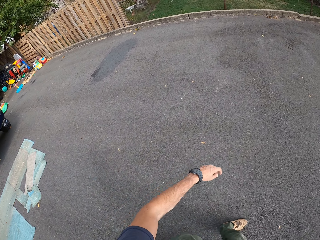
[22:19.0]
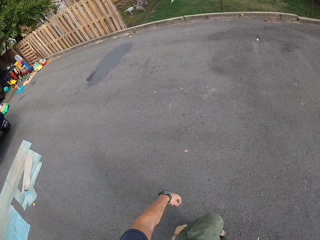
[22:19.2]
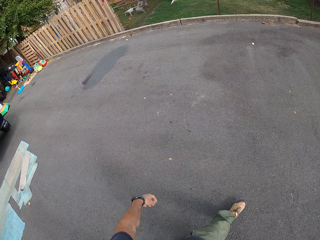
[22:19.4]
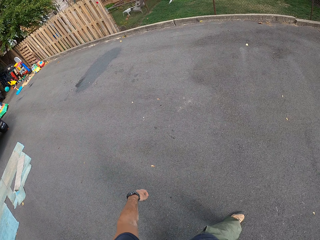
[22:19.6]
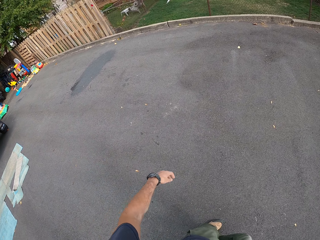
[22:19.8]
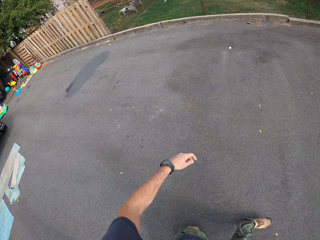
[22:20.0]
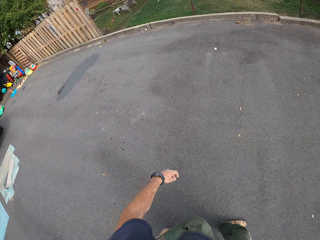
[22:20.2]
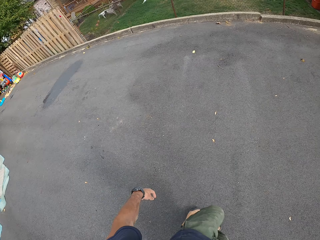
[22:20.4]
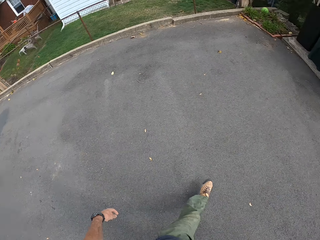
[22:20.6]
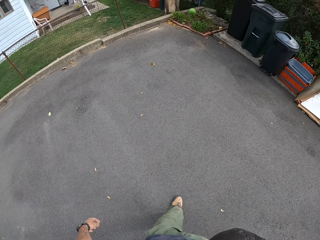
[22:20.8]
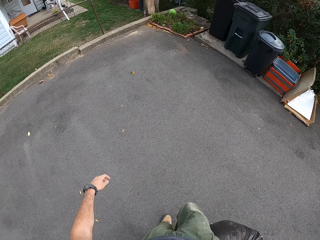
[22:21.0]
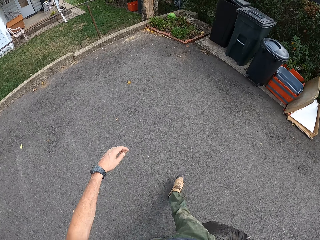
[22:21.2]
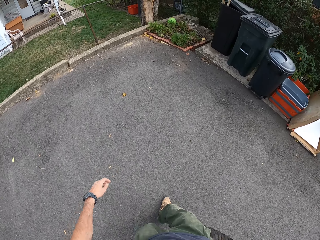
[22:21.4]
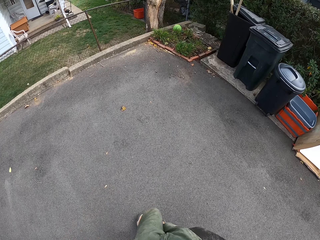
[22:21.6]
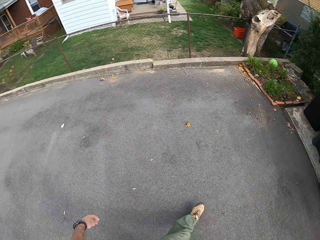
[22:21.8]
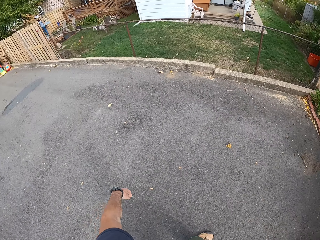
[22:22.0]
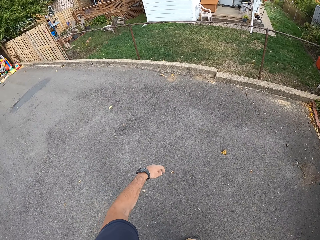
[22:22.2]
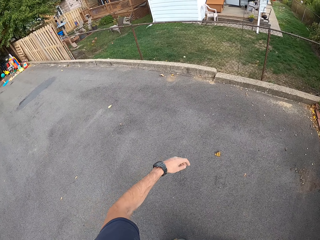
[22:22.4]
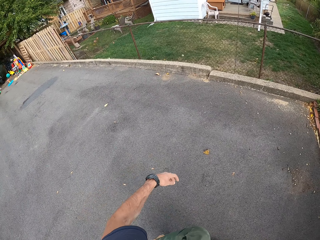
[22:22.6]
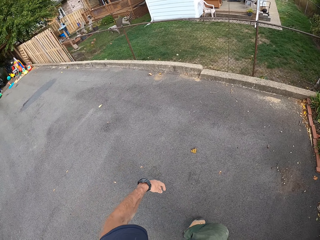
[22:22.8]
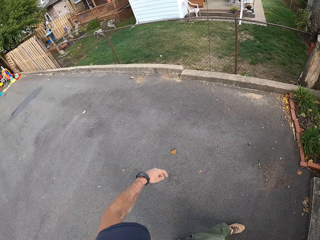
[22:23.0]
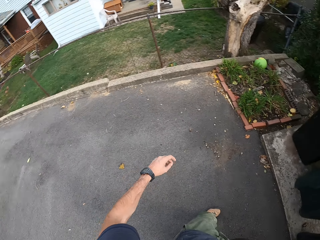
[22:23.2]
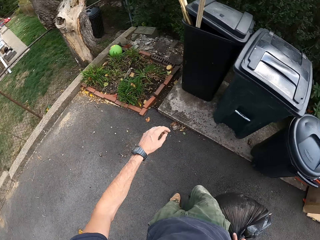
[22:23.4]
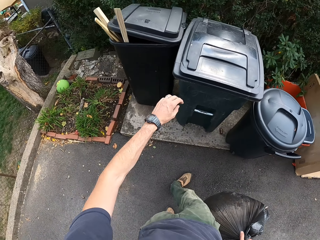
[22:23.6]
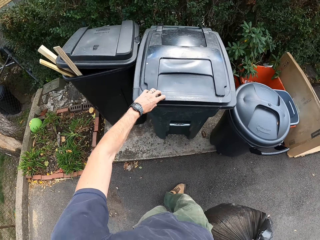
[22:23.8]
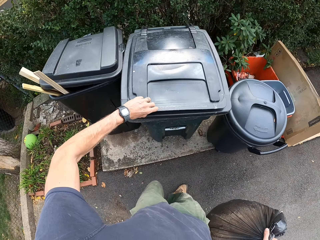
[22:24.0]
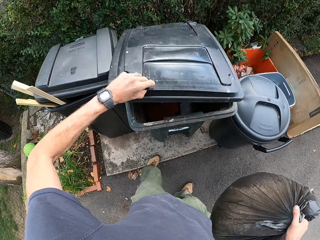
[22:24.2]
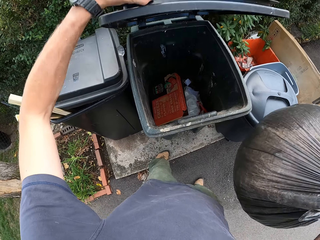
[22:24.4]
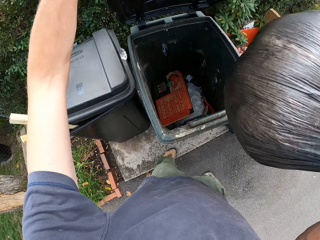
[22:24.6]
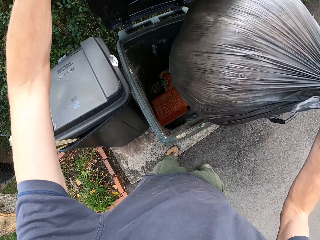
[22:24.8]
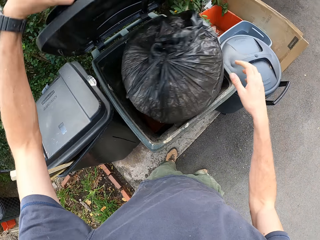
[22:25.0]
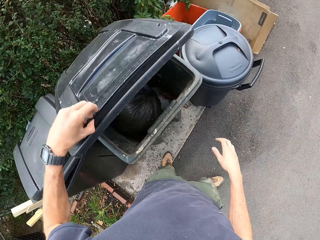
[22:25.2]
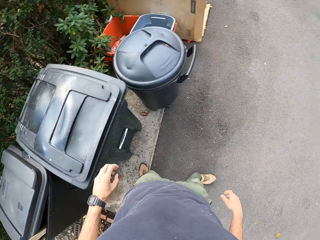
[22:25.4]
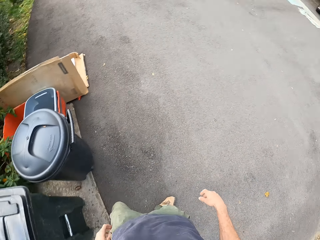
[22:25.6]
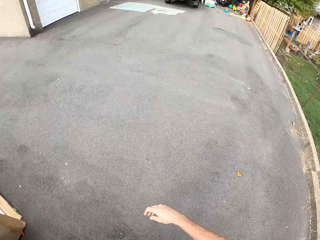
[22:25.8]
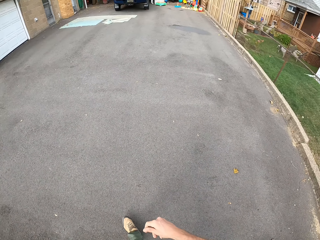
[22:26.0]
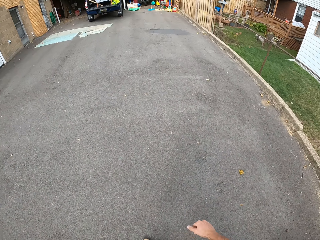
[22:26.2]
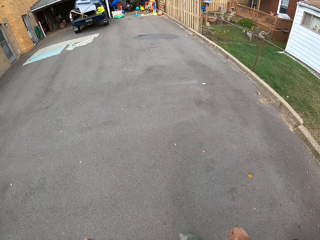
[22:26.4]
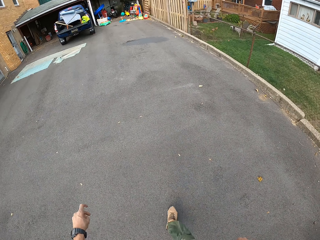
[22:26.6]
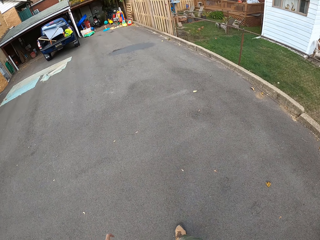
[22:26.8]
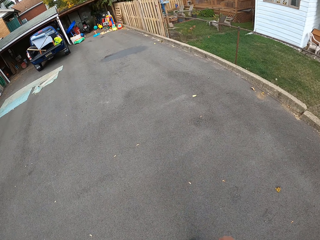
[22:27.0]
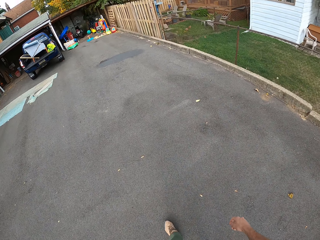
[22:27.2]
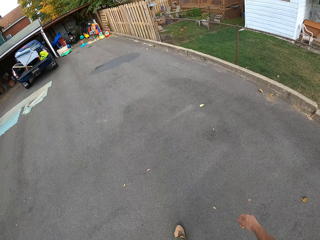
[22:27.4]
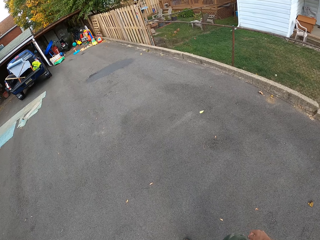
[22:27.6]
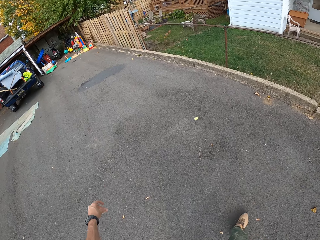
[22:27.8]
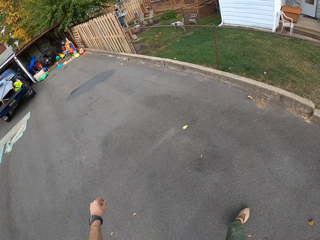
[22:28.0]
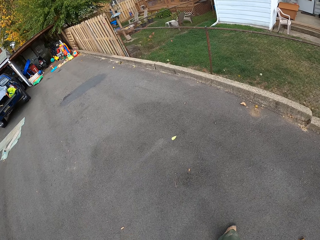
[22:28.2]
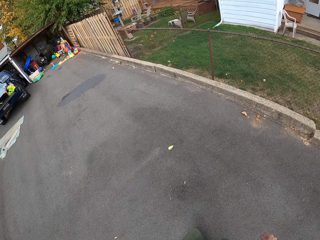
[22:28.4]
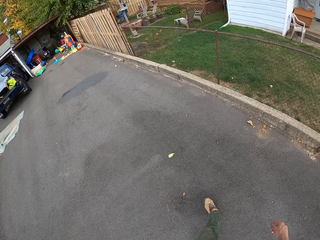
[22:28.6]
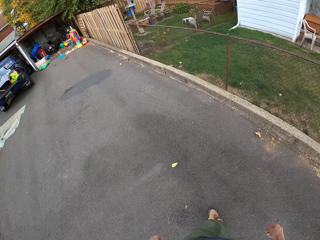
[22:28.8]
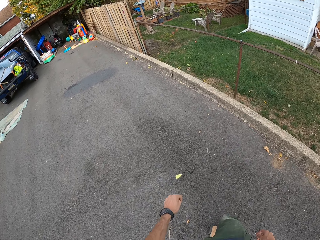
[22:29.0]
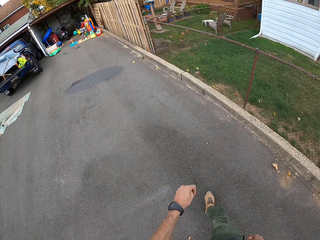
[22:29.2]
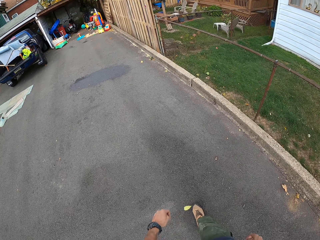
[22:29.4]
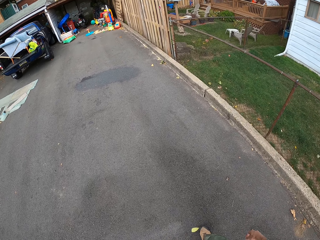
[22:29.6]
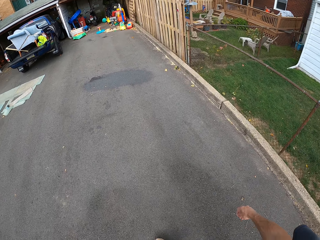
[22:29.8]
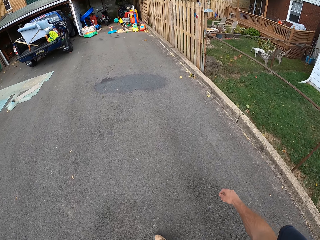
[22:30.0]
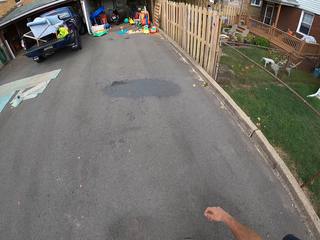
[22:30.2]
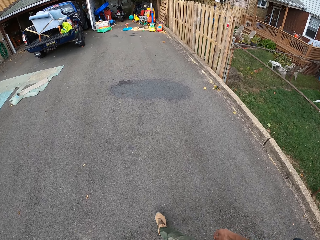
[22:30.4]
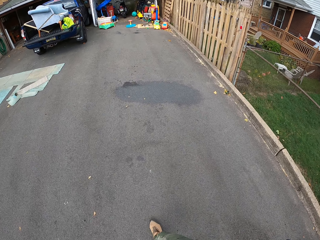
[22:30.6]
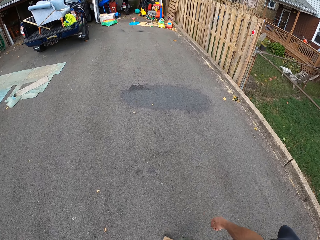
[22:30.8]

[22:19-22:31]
The camera wearer opens a dust bin with his left hand. He dumps the refuse bag into the dust bin. He closes the dust bin with his left hand. He walks into the workshop.

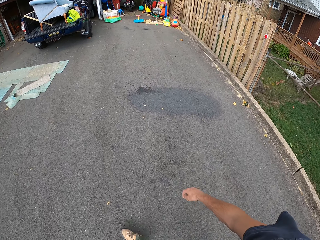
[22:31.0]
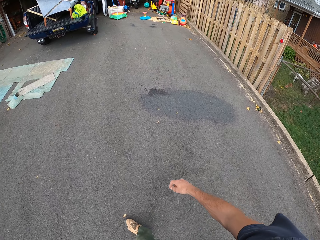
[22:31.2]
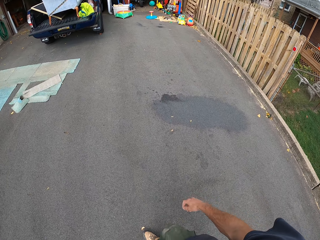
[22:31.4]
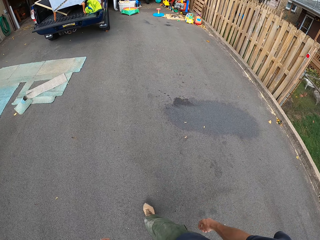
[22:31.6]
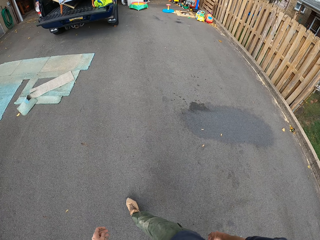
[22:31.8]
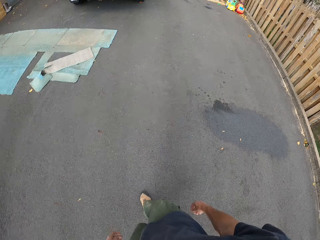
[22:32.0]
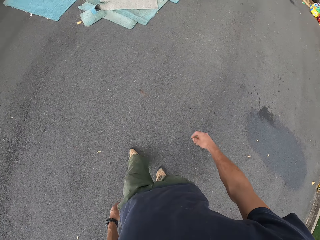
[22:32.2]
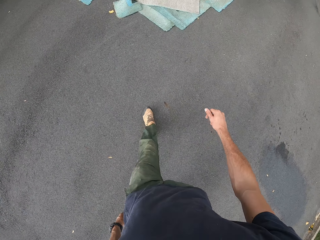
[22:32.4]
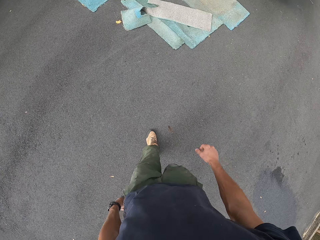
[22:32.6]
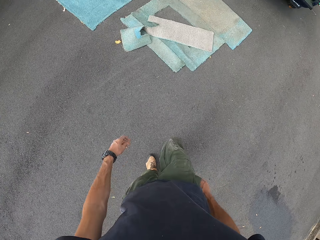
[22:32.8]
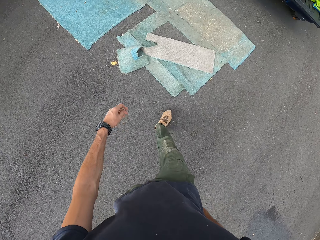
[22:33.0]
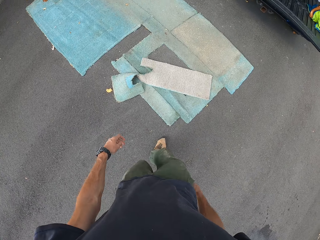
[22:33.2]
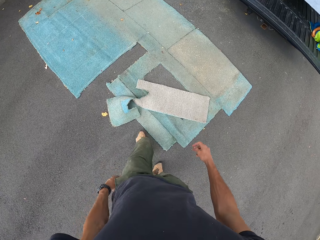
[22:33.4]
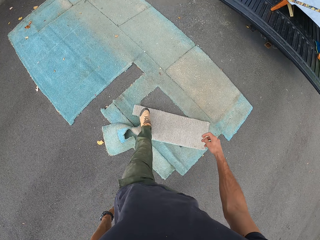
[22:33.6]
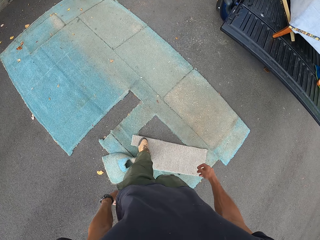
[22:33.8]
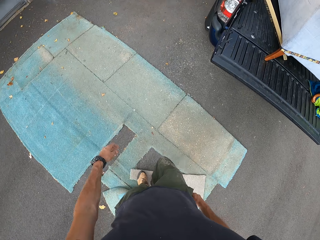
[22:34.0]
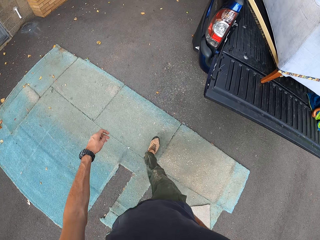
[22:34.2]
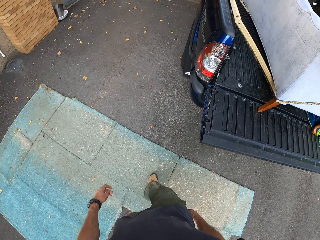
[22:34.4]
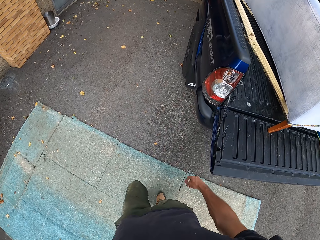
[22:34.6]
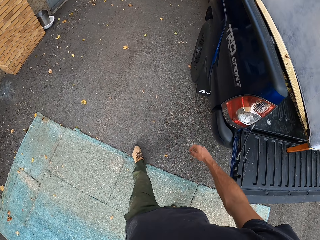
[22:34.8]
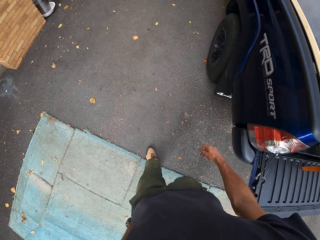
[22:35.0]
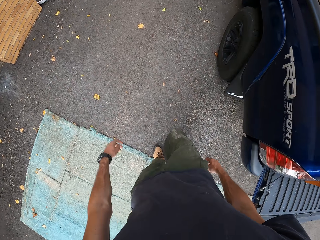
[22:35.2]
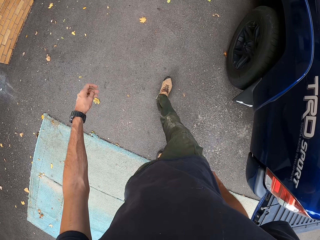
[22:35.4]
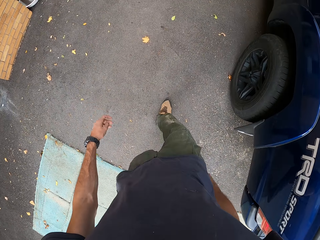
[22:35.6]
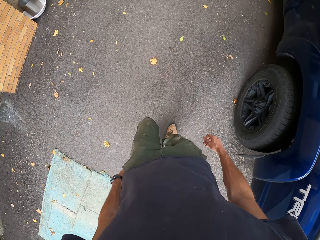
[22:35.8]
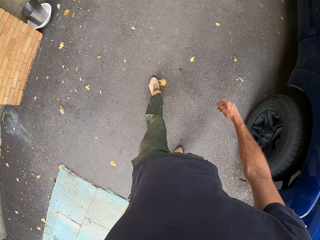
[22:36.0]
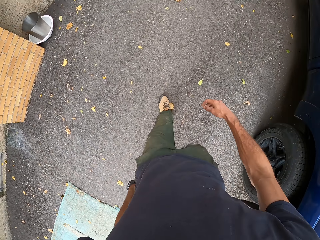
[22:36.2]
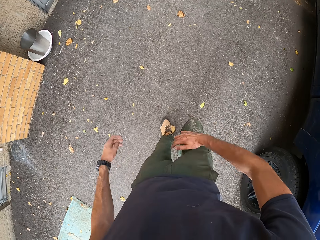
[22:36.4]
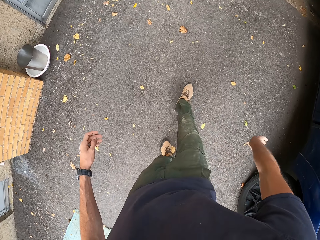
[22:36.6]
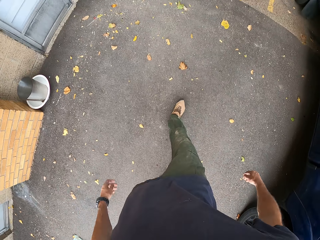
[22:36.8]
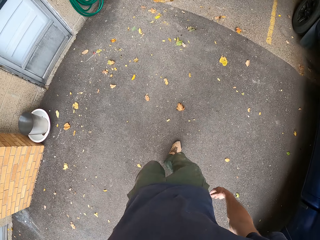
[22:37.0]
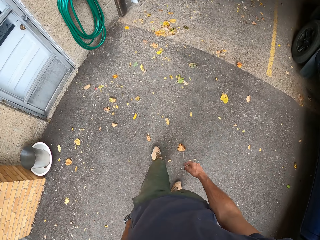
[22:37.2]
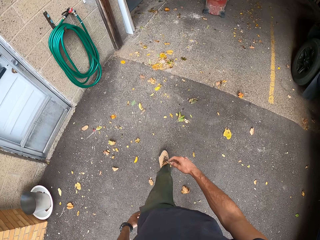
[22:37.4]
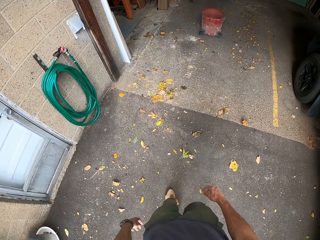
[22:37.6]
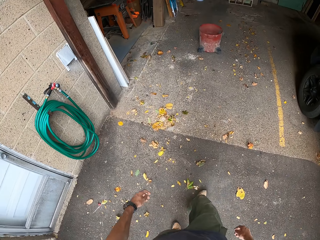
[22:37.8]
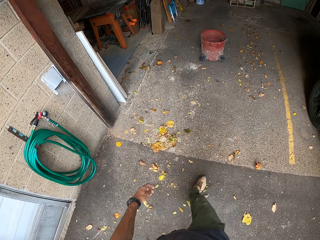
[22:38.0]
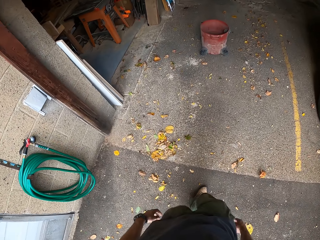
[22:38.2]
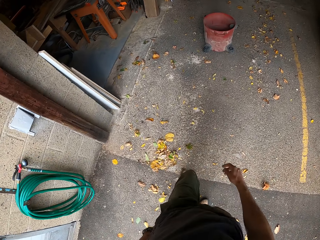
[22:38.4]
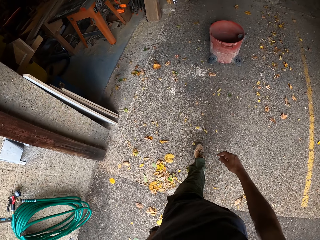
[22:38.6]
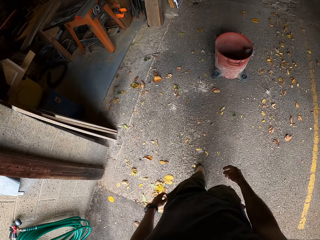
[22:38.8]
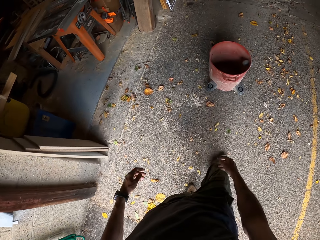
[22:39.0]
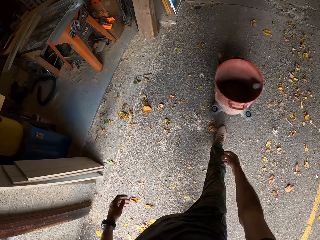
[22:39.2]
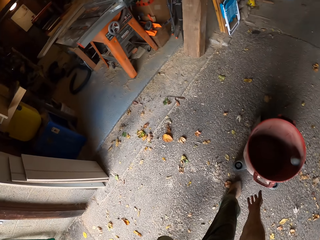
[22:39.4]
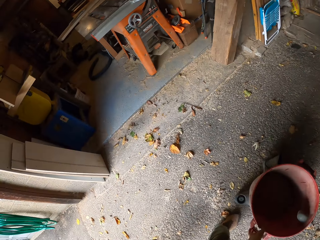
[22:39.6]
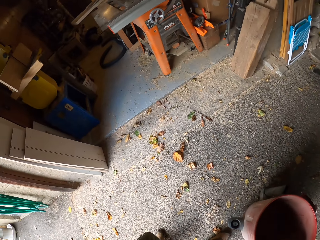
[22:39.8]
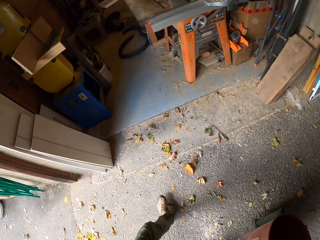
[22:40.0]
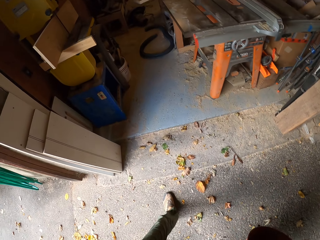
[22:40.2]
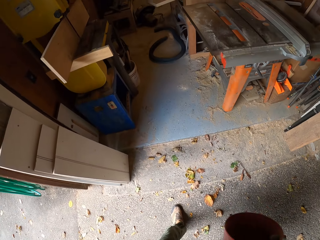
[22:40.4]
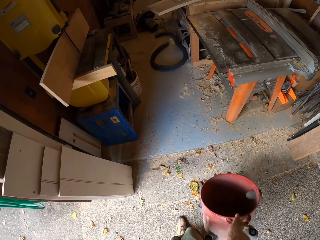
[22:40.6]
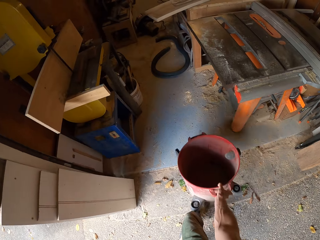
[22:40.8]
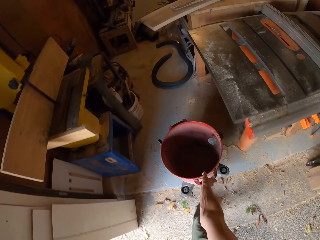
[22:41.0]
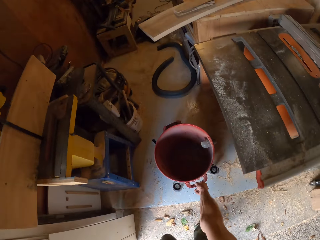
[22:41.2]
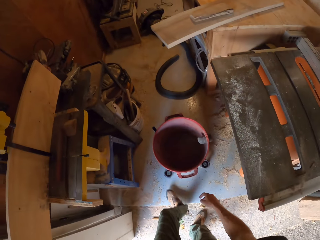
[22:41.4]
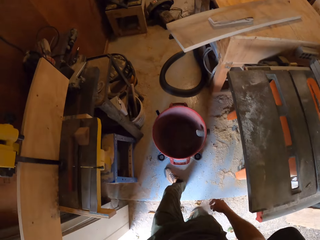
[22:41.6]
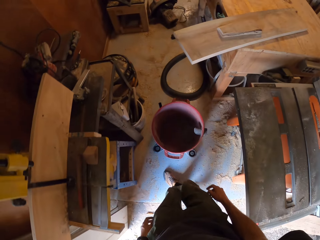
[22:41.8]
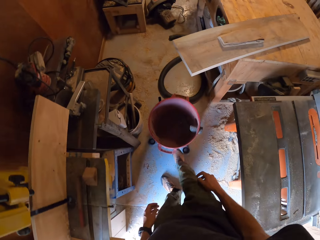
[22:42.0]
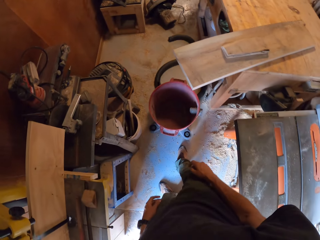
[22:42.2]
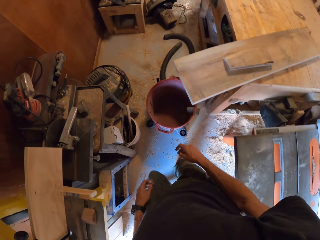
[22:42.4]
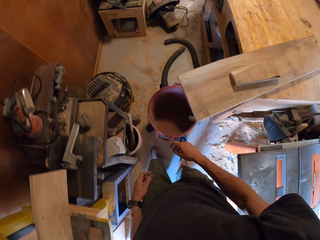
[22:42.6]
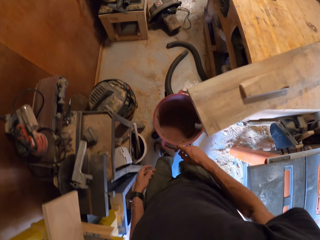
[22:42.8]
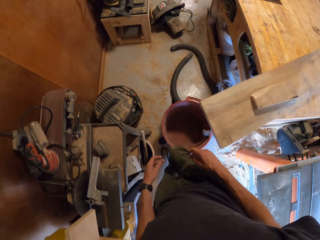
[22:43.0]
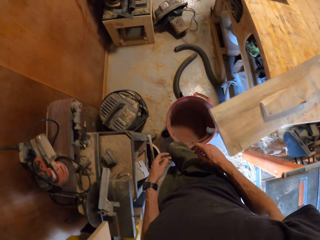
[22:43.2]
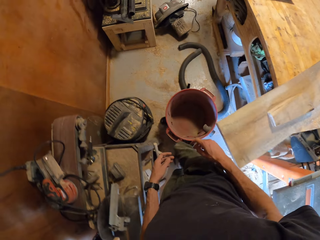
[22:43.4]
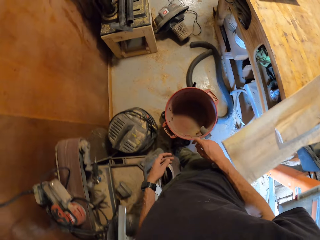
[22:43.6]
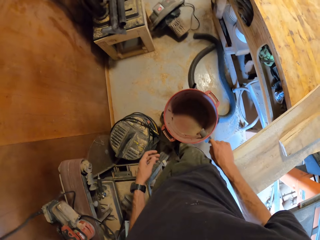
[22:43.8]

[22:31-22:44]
The camera wearer dusts his trousers with his right hand. He picks up the dust extractor or bucket with his right hand. He drops the dust extractor on the floor. He kicks the dust extractor with his legs.
